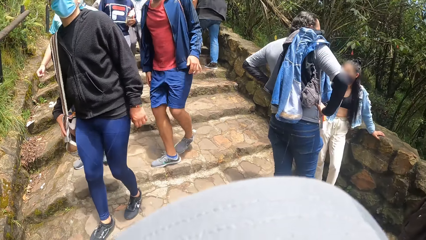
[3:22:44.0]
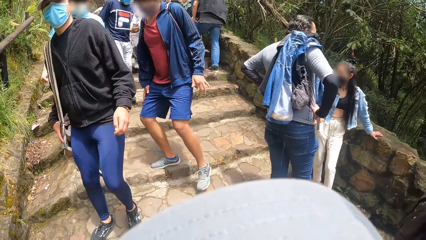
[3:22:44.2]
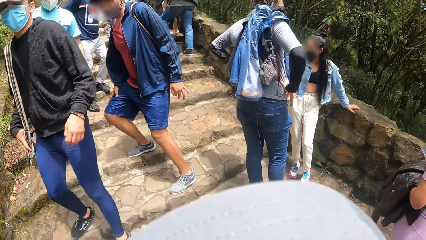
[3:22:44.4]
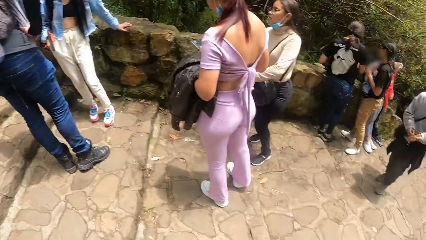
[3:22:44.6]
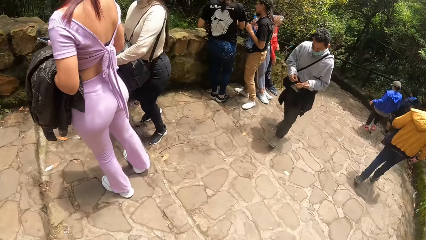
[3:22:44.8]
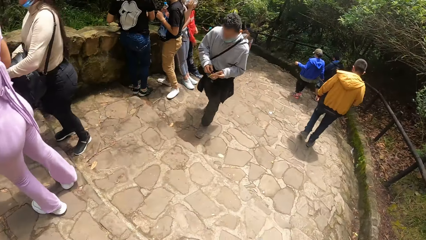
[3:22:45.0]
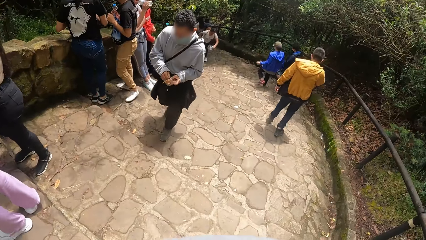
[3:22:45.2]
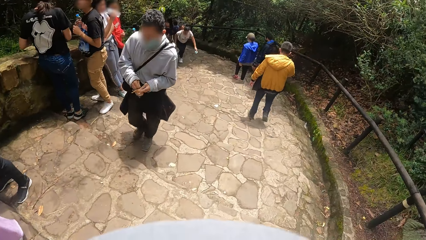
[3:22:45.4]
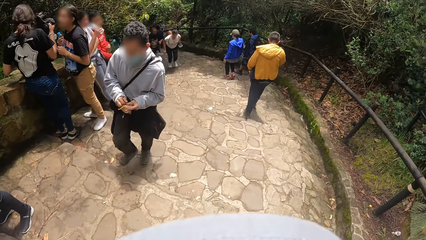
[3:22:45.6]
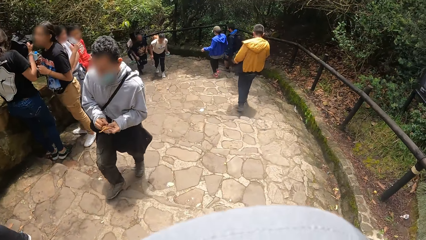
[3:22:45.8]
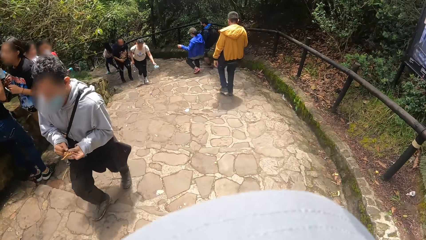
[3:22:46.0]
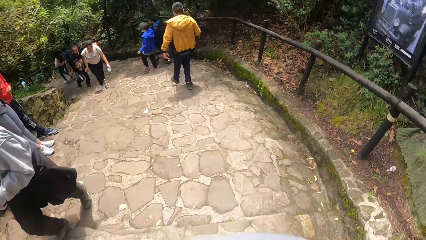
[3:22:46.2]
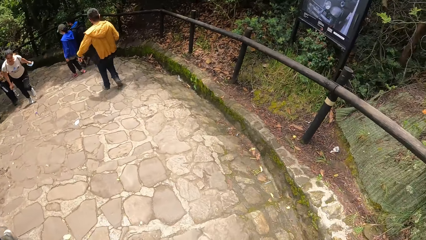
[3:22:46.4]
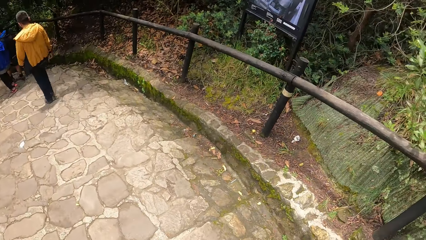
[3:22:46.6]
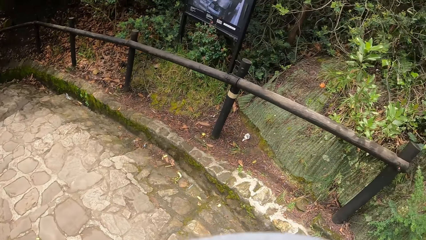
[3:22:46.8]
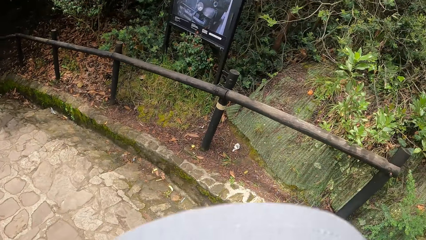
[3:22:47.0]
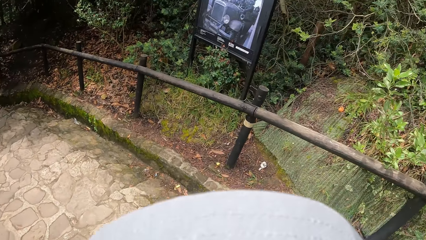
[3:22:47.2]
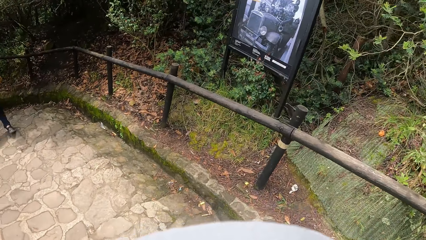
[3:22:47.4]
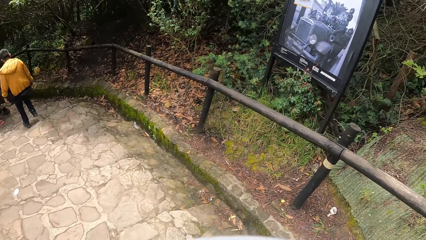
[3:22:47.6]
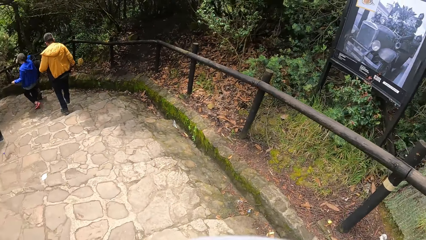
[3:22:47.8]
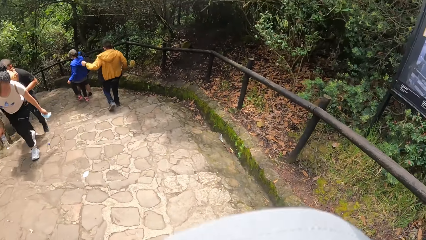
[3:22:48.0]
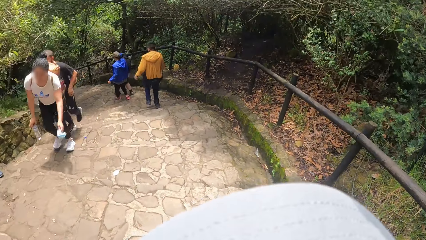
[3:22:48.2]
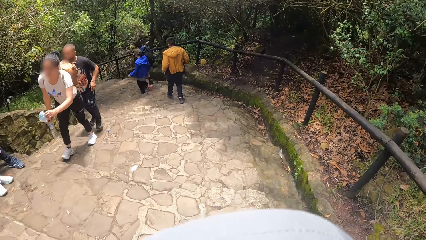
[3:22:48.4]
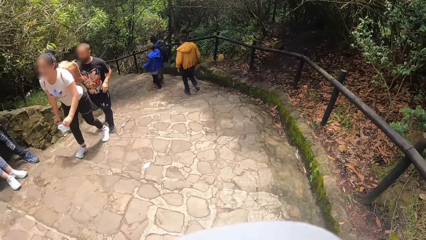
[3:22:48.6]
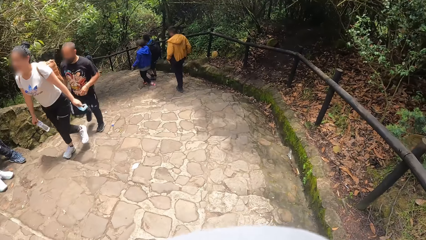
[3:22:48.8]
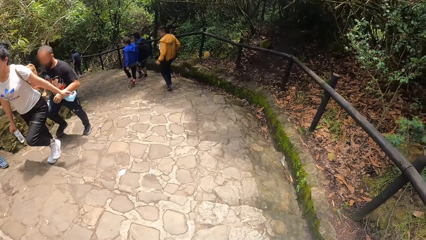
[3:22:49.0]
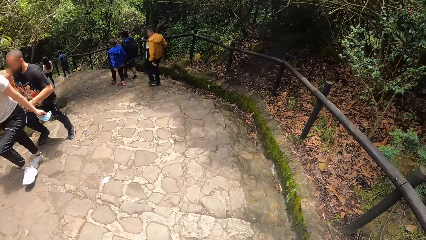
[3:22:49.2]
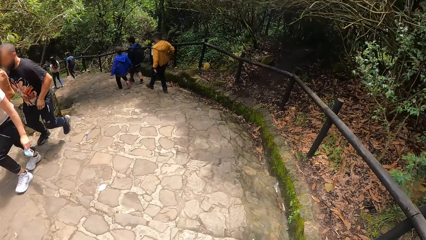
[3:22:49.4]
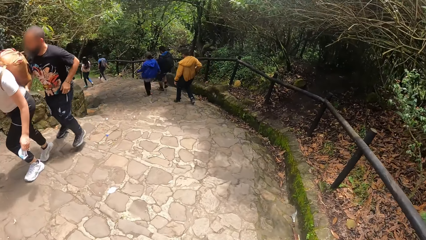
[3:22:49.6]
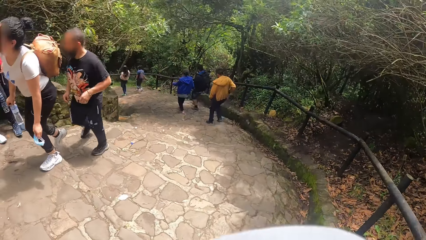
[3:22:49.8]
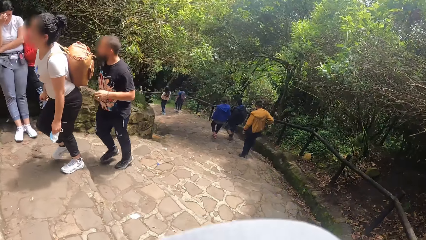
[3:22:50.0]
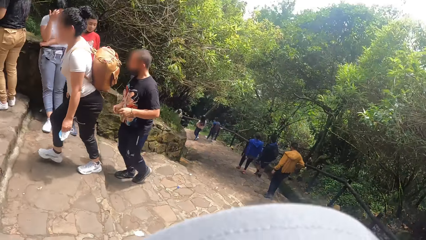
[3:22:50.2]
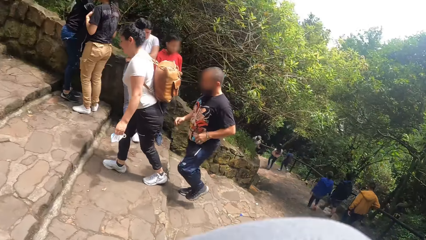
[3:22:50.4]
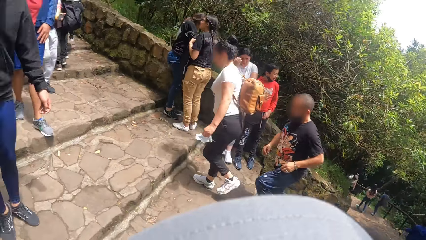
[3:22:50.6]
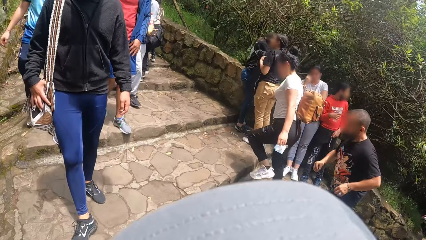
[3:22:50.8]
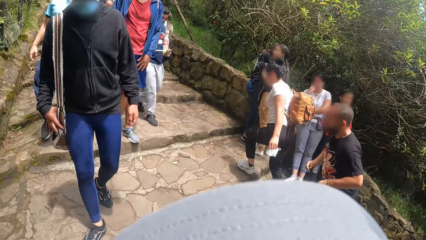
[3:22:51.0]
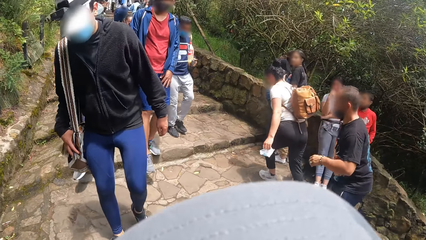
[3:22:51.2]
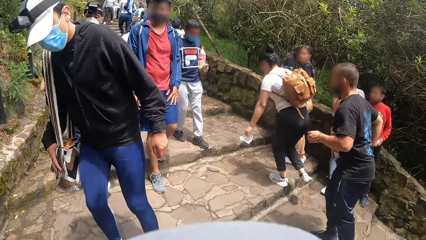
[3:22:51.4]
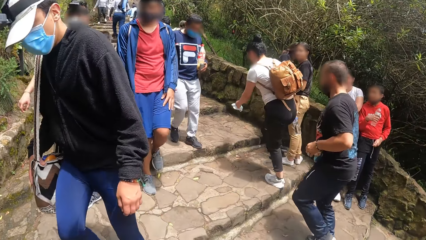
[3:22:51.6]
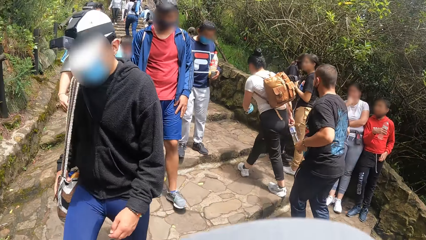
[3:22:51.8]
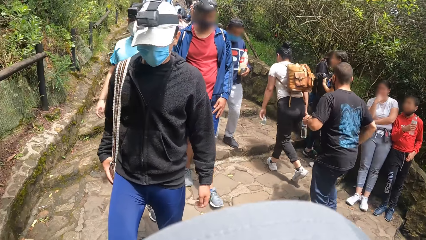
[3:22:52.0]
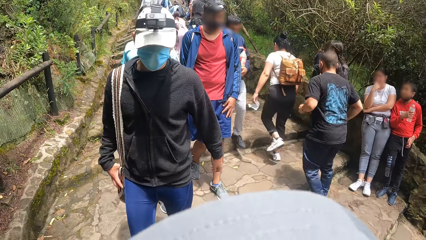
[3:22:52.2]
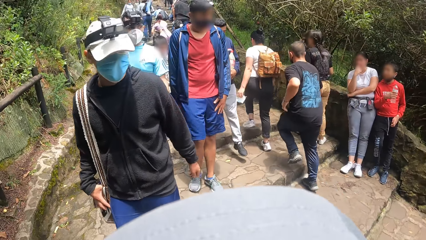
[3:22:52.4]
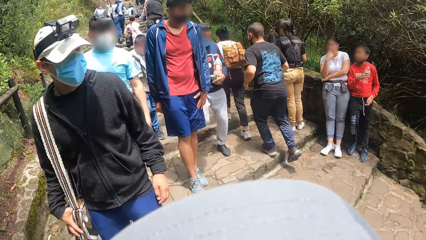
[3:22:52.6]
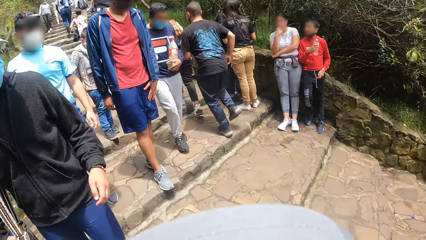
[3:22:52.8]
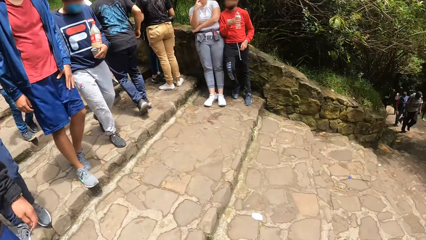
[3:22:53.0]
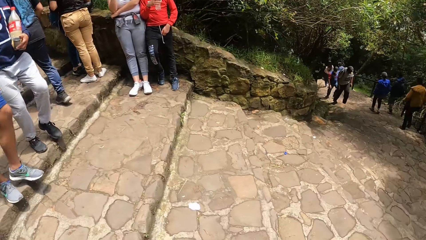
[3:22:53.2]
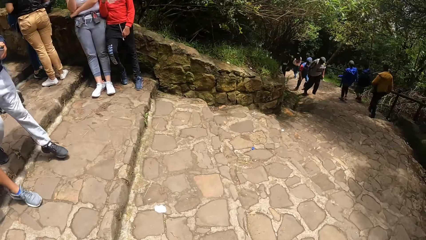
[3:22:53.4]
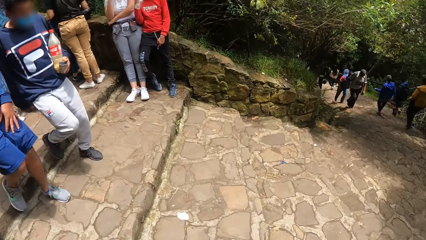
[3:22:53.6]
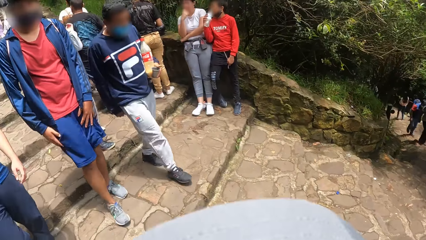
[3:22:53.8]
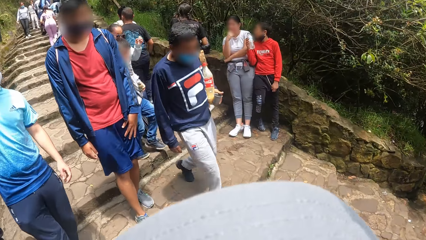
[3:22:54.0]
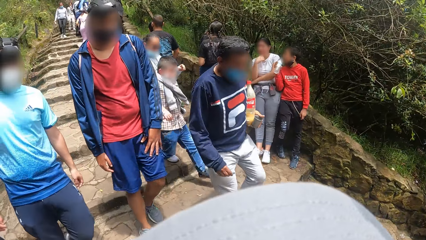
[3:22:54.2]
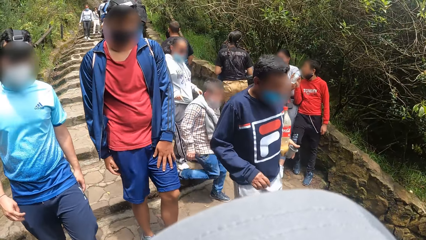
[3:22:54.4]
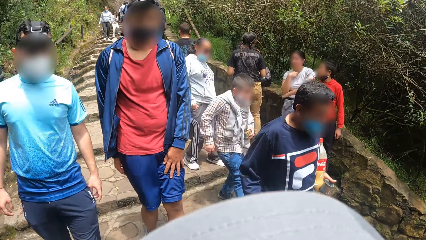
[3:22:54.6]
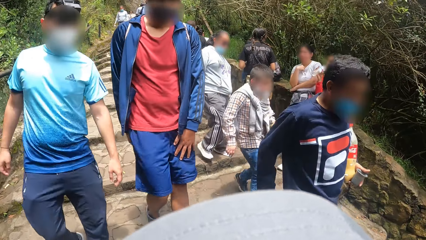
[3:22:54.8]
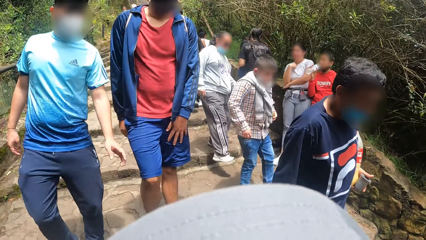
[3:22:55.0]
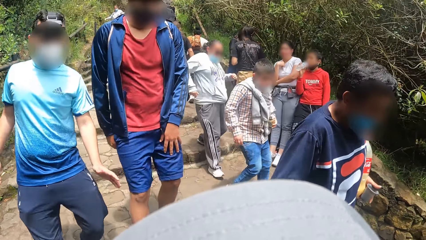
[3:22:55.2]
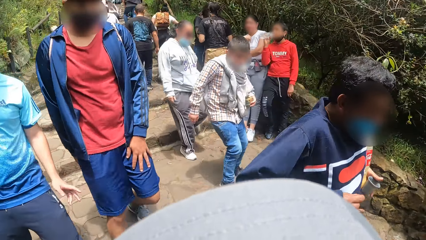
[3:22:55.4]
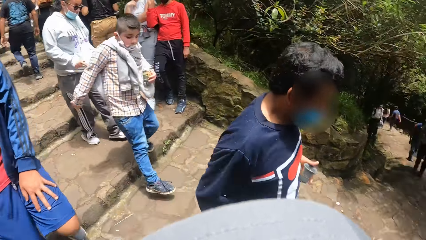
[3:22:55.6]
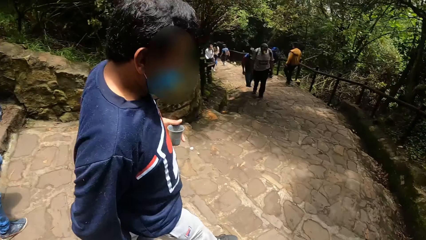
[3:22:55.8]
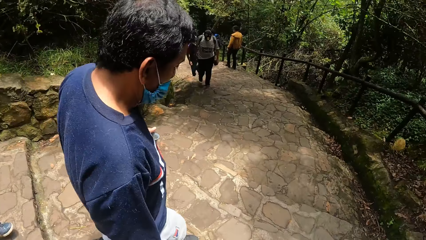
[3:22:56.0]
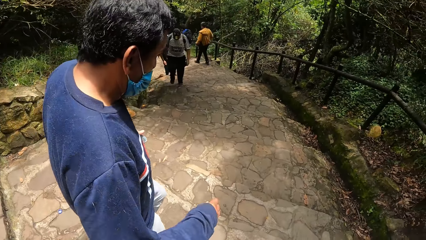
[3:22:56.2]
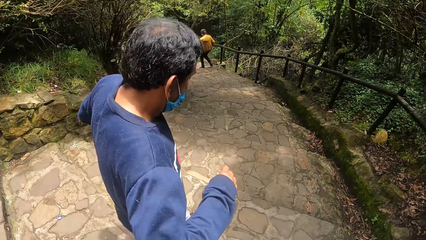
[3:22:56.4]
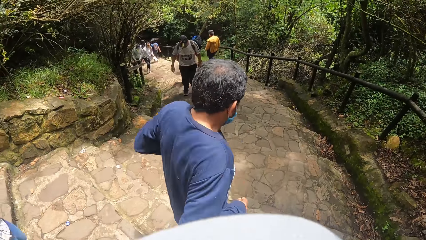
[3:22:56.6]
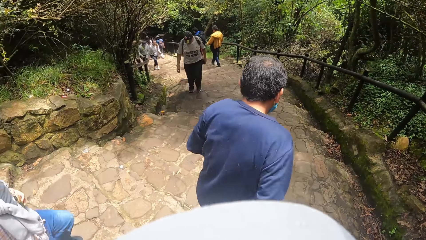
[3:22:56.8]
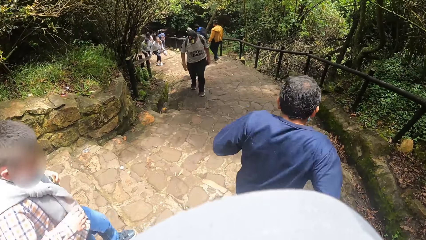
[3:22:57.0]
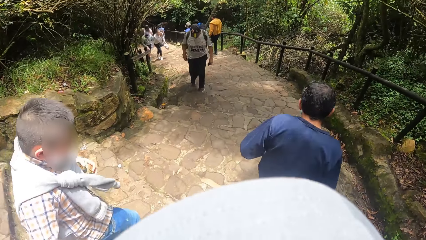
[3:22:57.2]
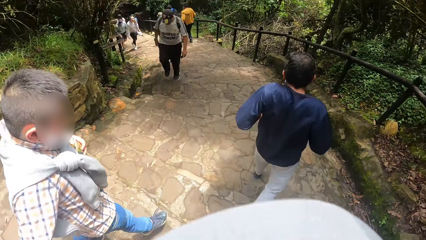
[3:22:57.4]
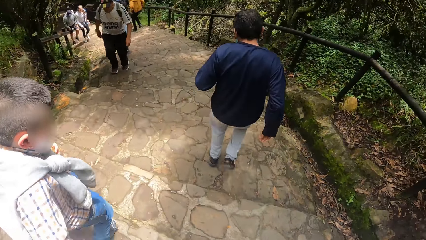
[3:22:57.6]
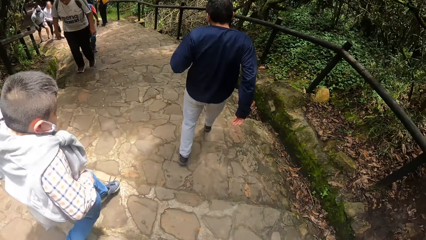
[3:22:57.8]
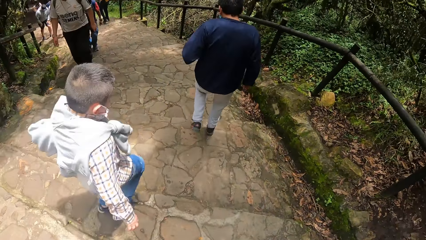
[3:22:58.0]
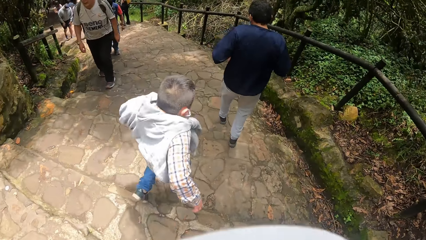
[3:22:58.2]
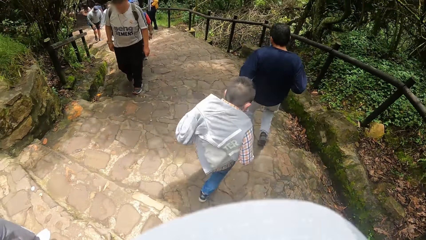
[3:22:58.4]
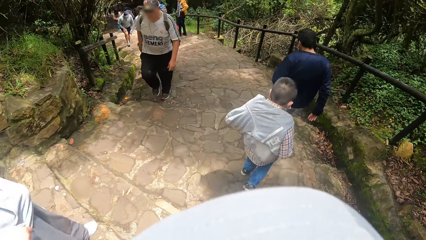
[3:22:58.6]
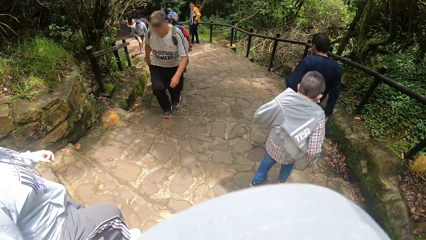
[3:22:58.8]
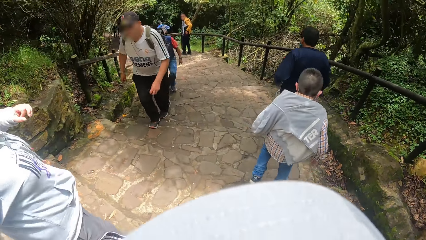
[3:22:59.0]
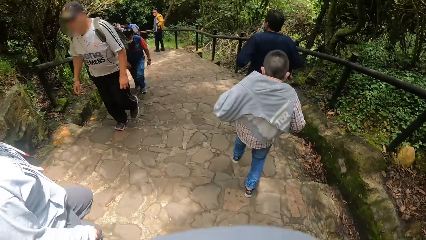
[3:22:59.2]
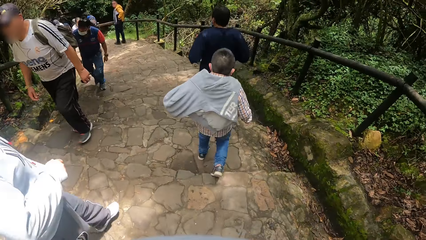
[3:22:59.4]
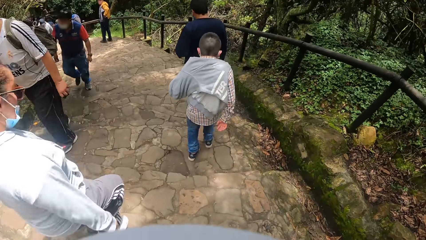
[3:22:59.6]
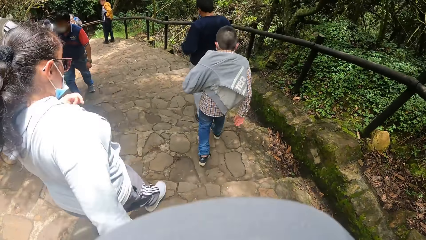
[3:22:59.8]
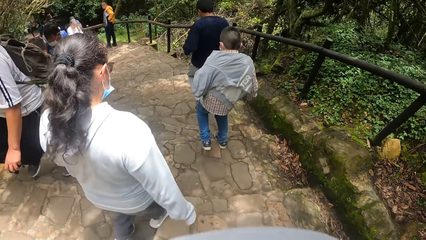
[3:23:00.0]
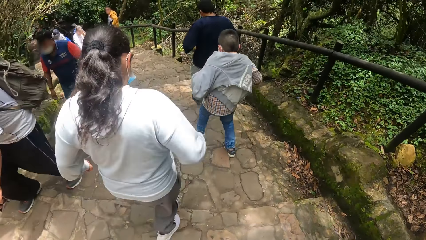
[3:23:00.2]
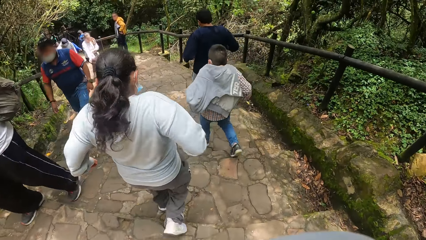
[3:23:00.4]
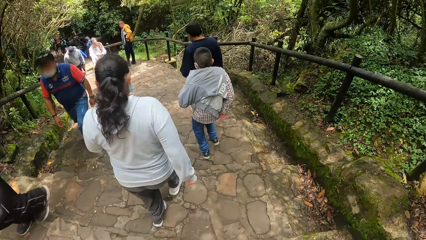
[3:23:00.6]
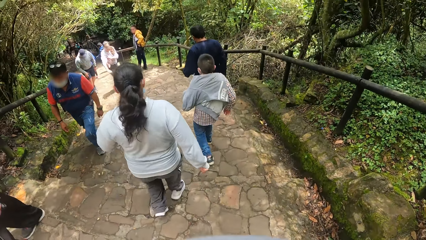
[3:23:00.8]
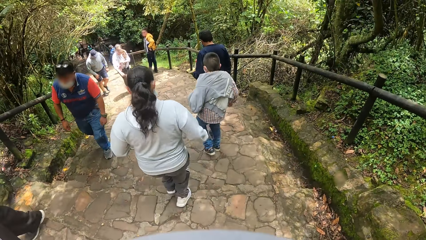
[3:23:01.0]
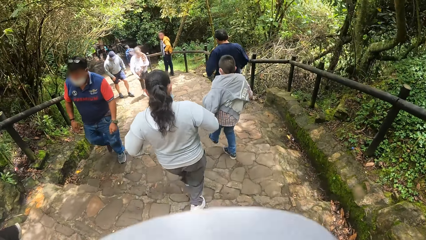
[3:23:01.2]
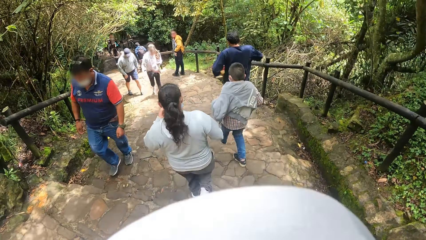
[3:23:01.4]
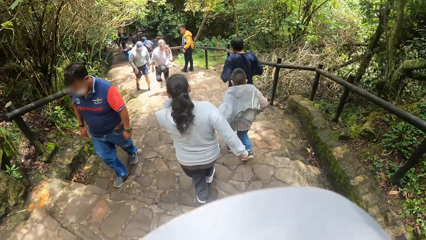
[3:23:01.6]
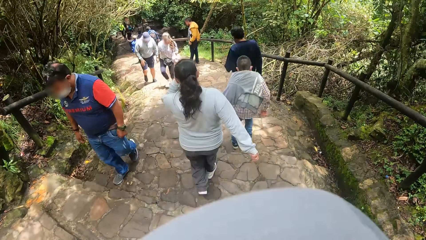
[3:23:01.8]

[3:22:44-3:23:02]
The camera wearer walks down the stairway at the hill. They look back at the man. They look back at another man and a third man. They walk down the stairway at the hill.
